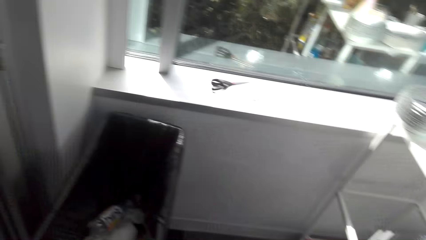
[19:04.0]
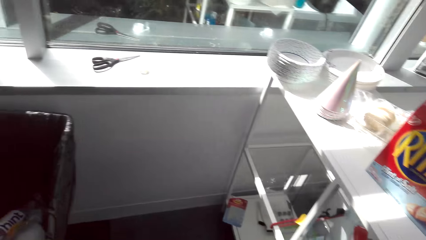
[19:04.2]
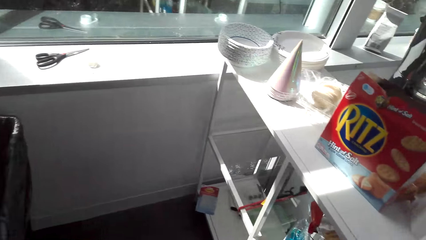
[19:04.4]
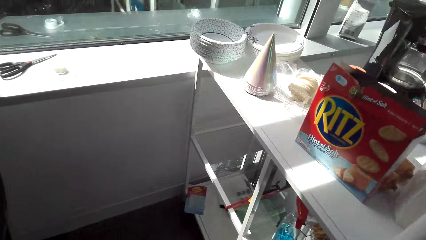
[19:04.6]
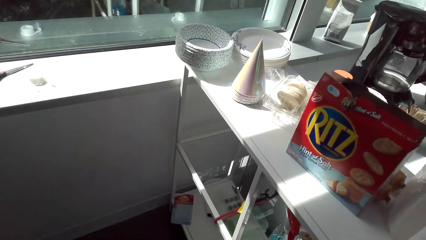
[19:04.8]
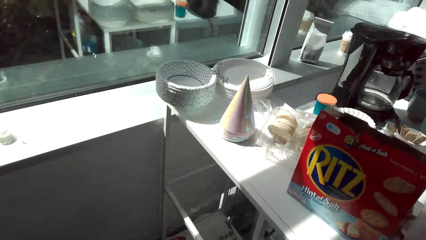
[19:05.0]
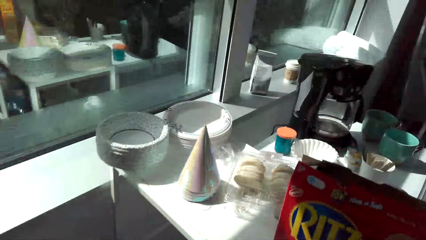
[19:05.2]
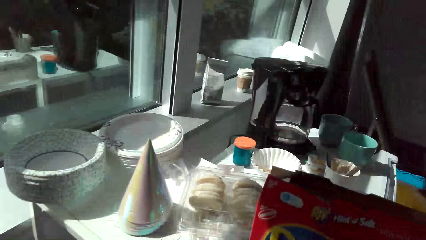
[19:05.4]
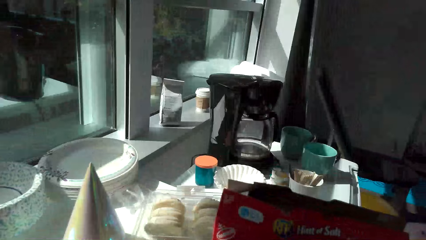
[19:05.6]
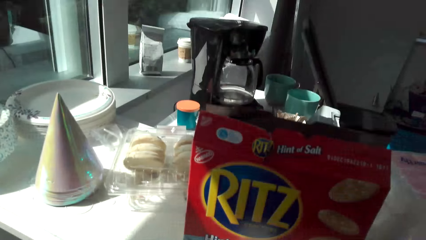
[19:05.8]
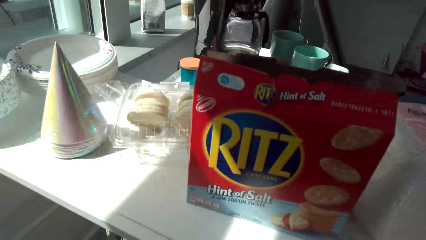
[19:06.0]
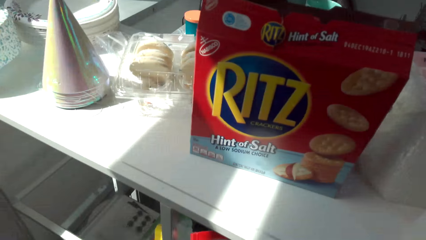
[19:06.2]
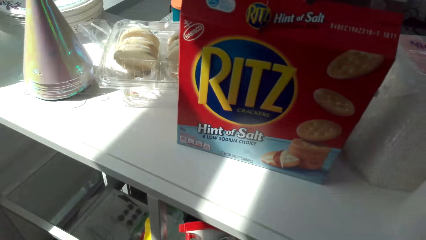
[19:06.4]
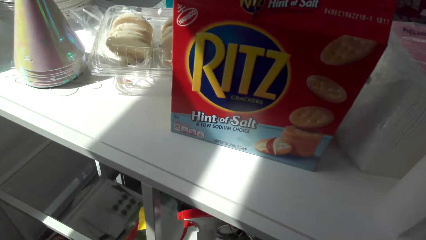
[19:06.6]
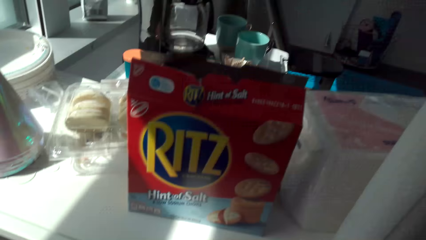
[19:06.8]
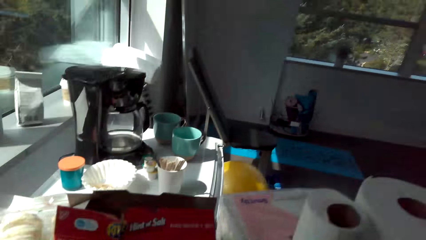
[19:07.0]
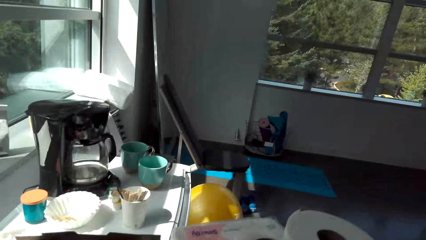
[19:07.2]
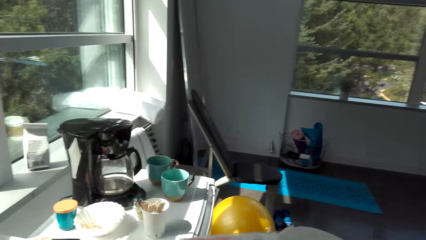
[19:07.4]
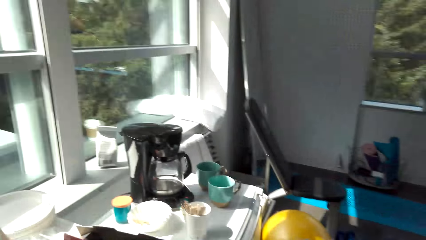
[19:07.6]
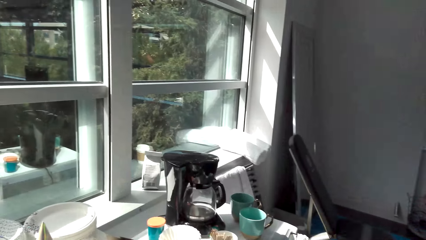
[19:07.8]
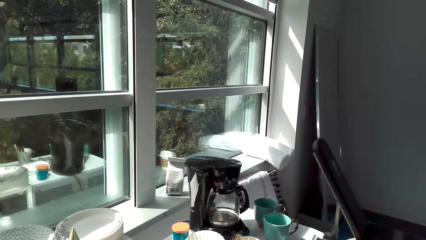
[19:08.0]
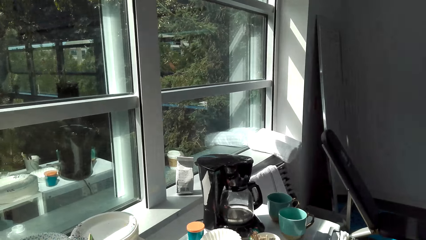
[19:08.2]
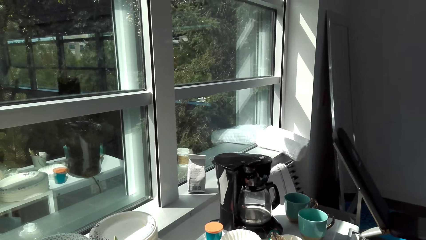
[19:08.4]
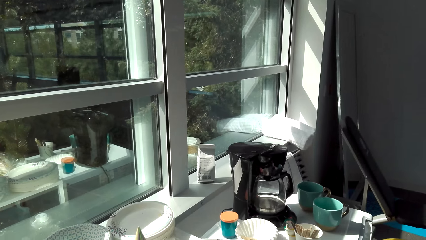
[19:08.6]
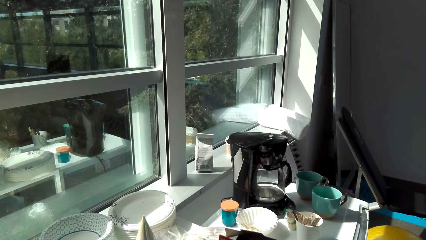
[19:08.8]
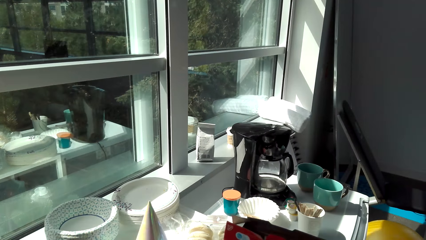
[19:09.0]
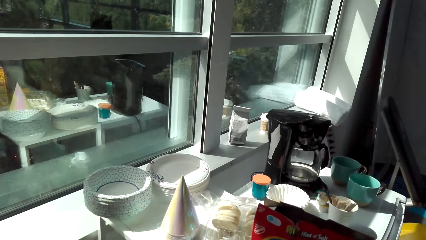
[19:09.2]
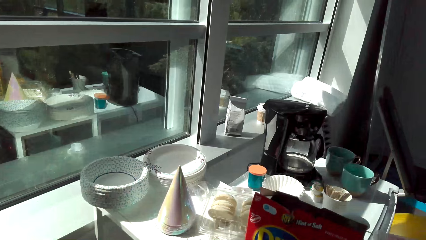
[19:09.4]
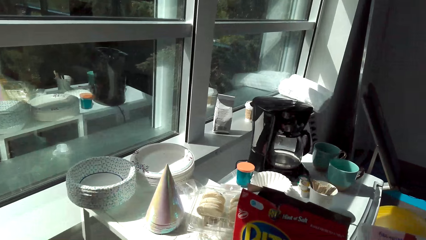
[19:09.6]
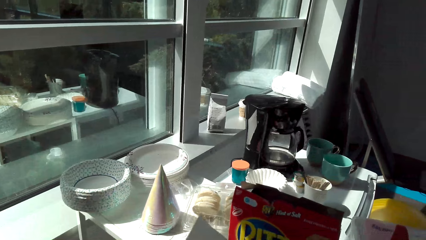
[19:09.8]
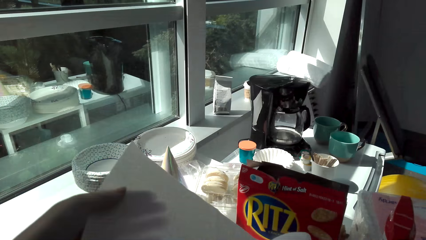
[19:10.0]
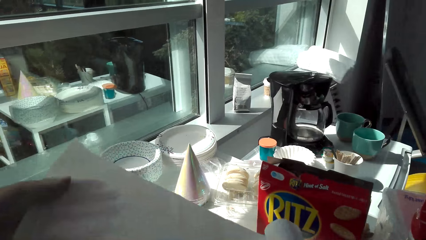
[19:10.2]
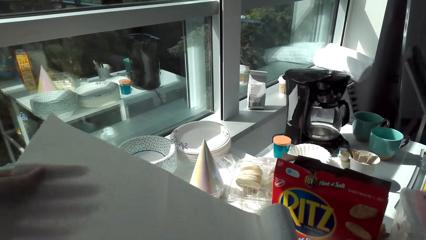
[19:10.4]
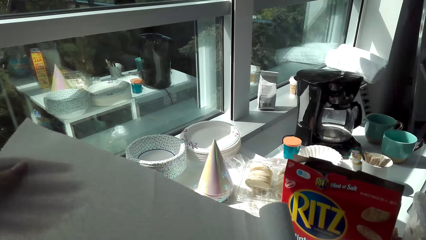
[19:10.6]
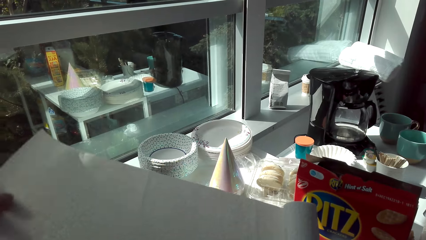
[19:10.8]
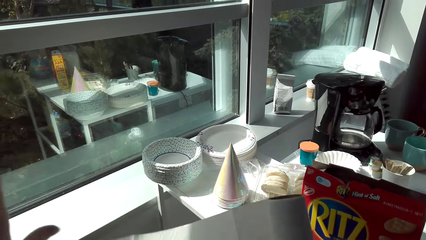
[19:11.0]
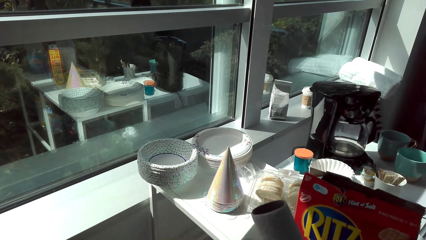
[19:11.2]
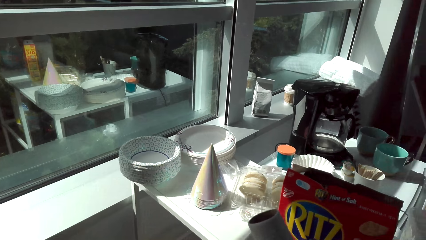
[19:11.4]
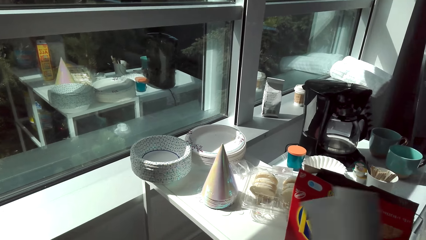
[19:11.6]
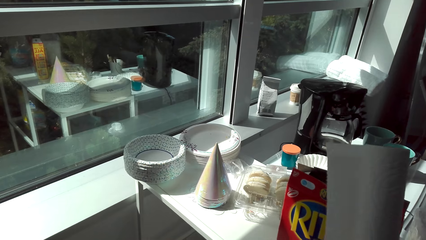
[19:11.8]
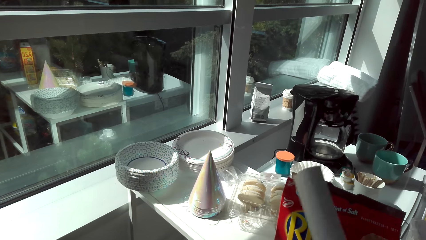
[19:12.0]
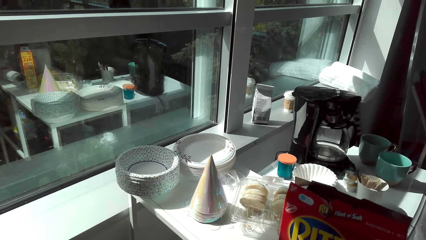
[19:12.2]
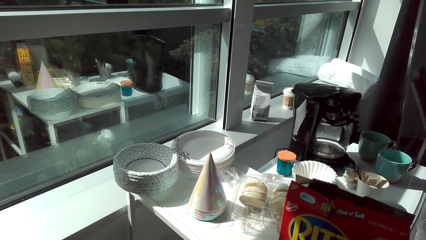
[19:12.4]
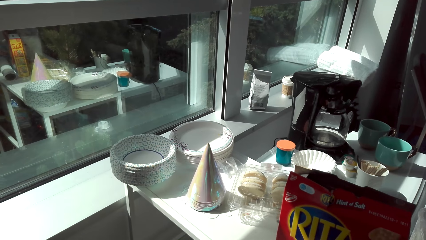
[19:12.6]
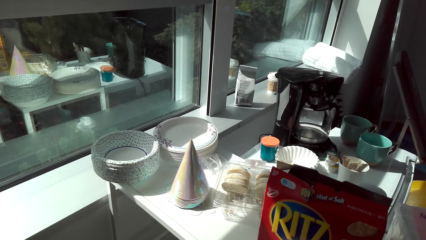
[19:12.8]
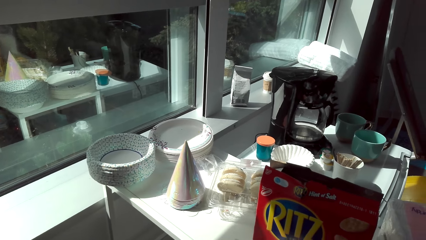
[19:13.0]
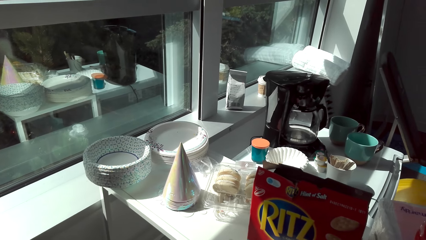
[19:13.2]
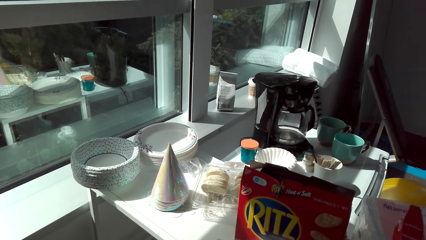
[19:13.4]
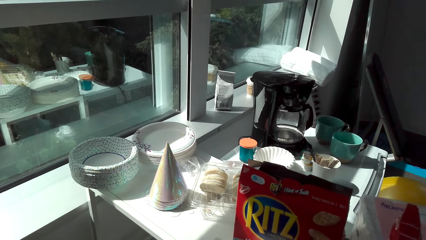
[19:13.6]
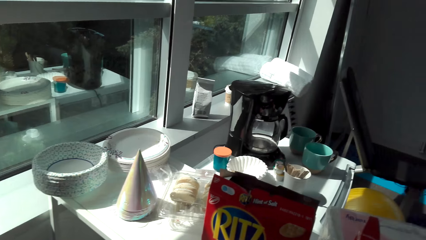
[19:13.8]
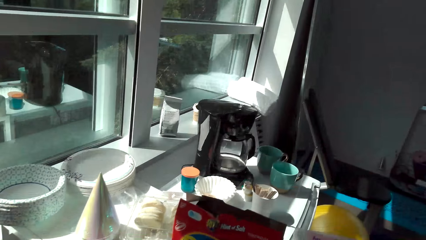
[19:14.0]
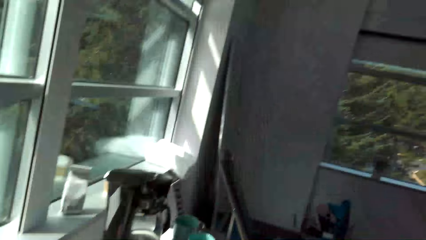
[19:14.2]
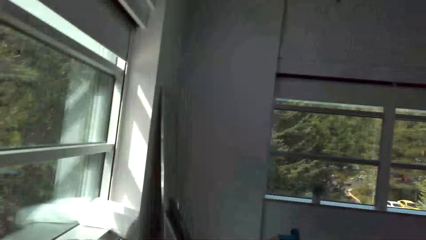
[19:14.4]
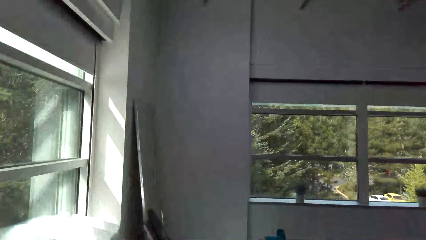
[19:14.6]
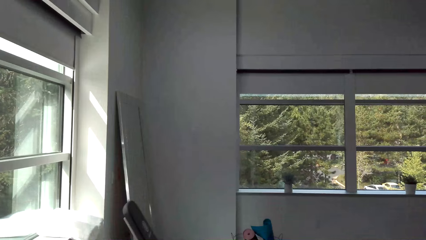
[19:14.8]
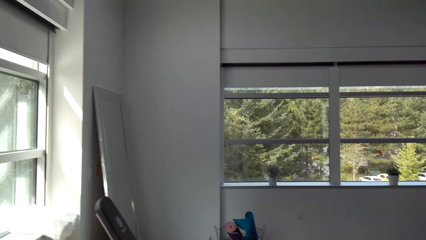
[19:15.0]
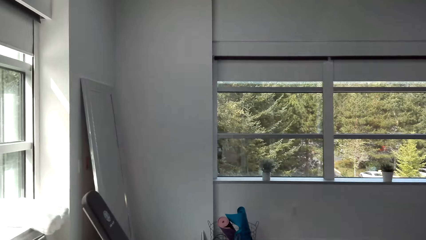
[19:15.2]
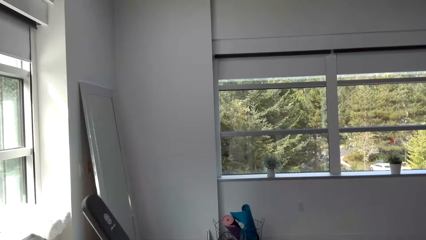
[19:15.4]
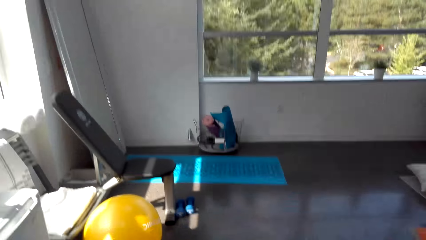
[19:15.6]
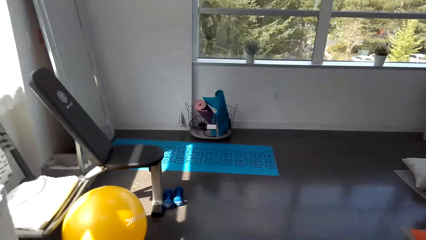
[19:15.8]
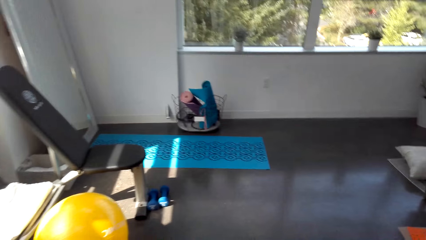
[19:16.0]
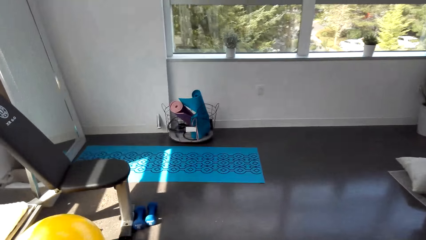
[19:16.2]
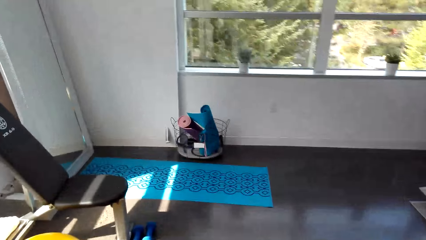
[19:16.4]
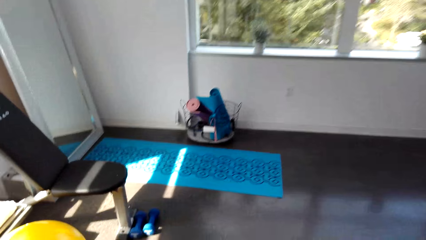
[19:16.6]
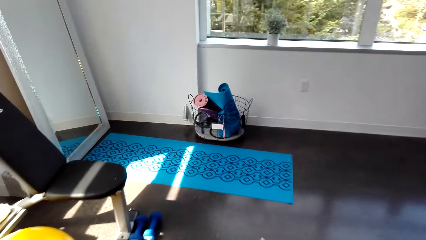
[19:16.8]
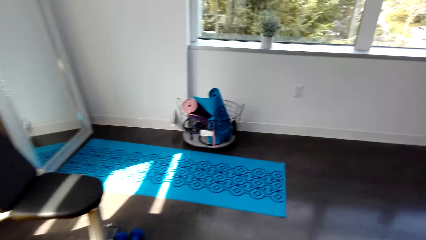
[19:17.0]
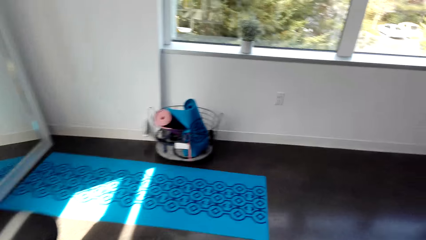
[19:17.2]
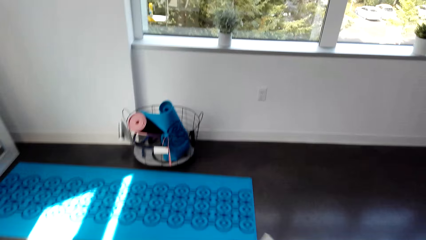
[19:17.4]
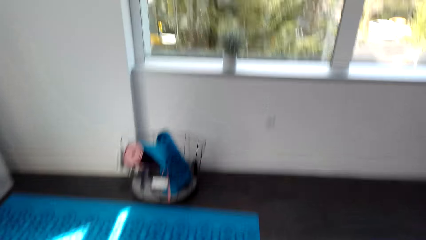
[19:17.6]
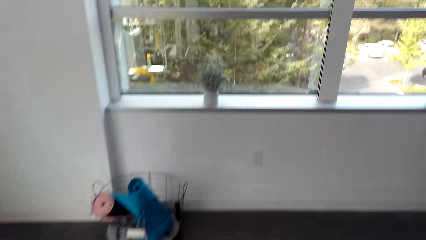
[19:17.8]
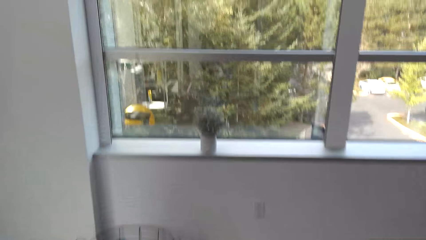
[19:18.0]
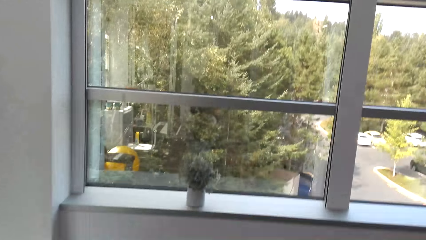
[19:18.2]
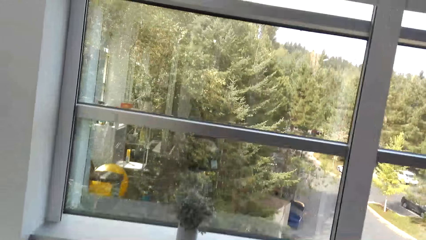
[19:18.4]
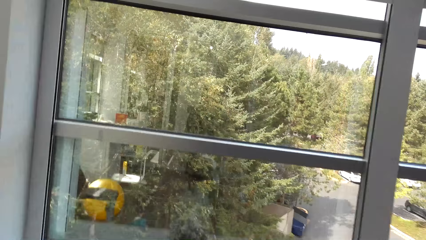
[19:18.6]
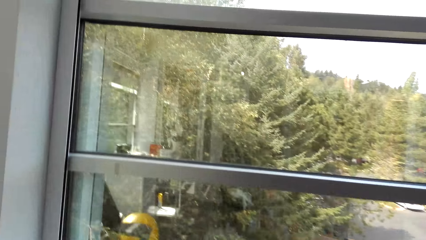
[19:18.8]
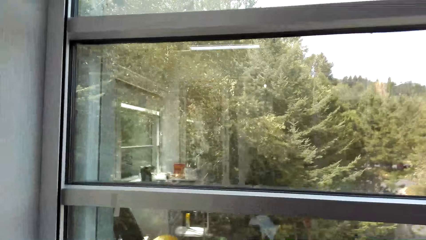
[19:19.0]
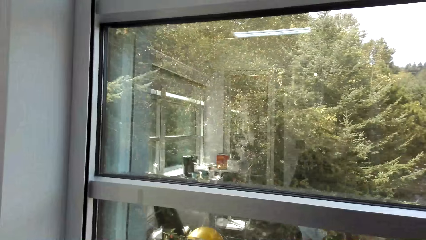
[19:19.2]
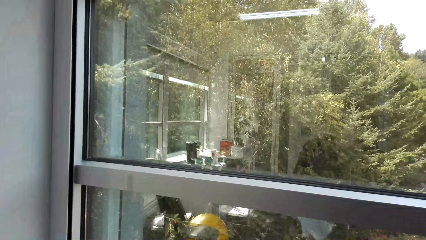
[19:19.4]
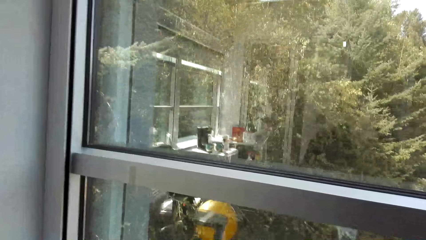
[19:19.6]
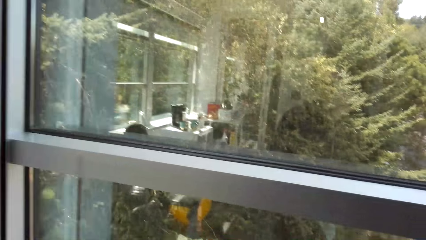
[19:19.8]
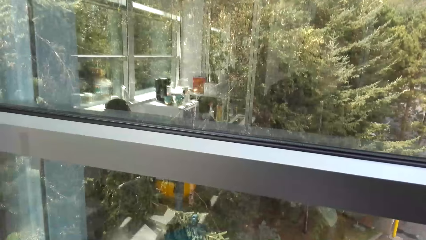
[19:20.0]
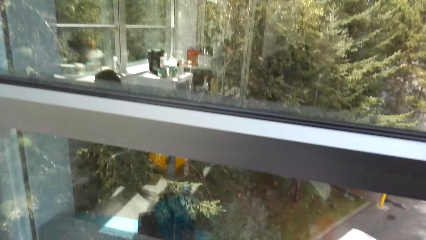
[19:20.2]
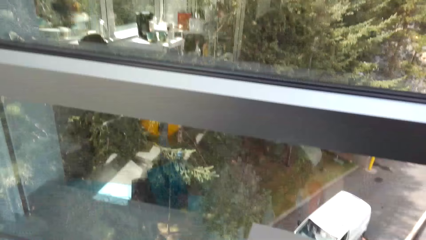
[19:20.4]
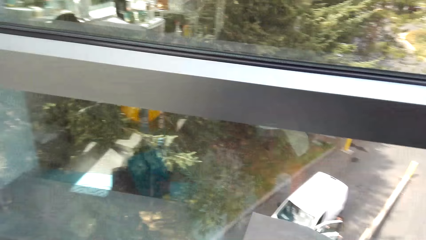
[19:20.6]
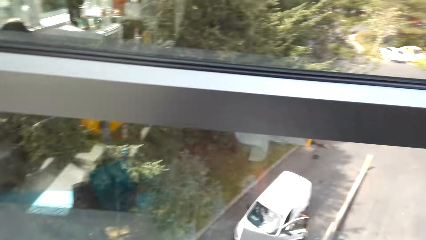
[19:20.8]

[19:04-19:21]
The camera wearer does something on the rack. They cut a paper towel. They unroll tissue paper. They walk to the window. They walk around the house.
